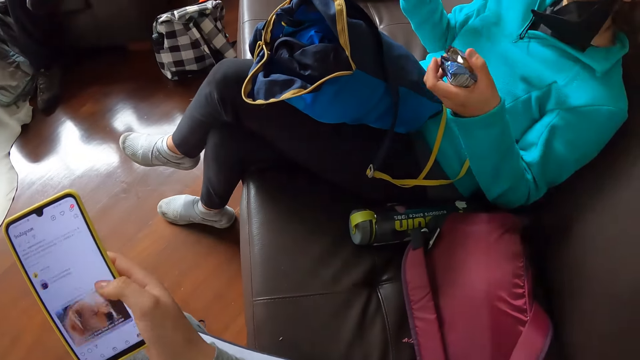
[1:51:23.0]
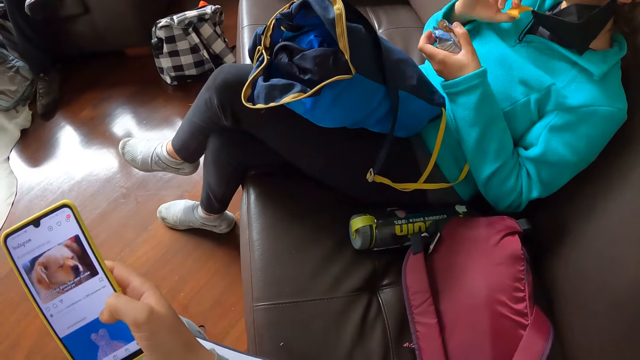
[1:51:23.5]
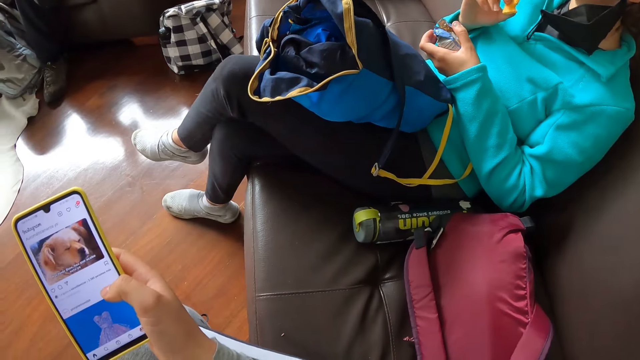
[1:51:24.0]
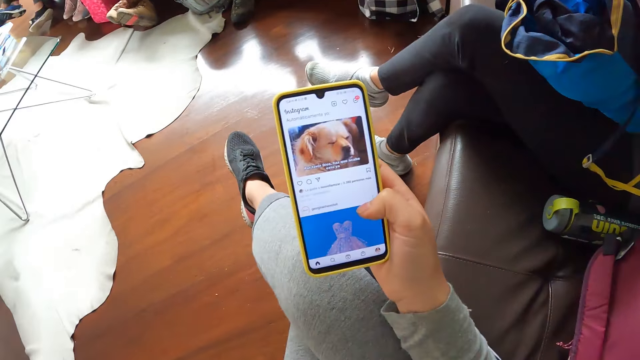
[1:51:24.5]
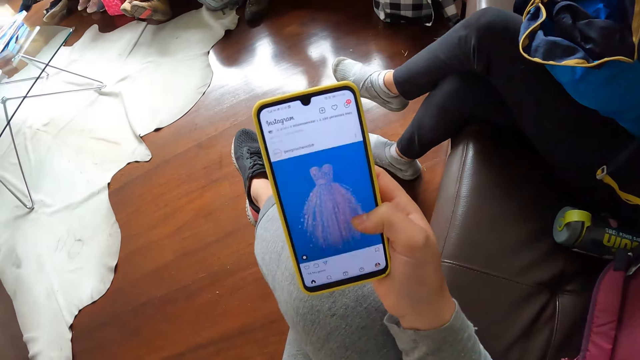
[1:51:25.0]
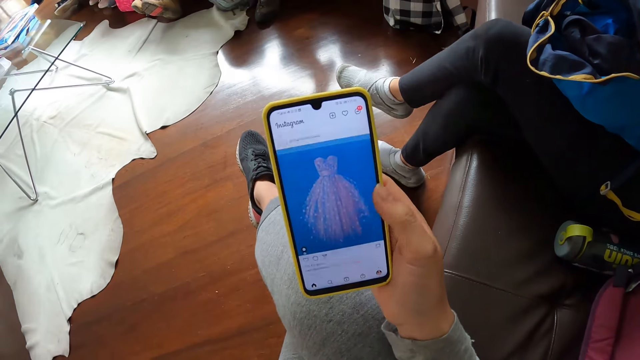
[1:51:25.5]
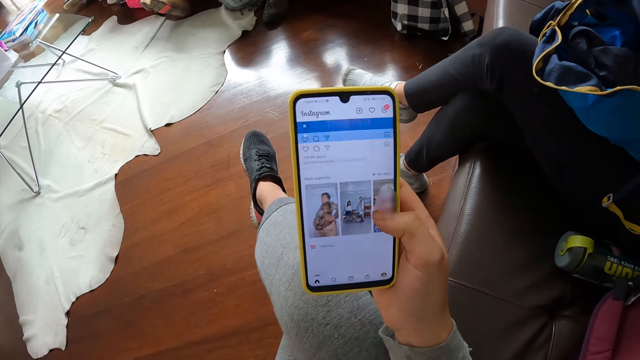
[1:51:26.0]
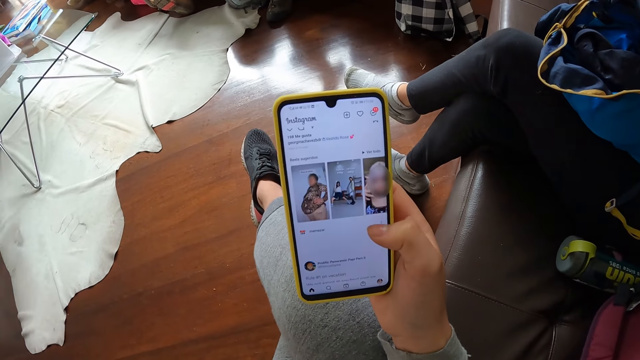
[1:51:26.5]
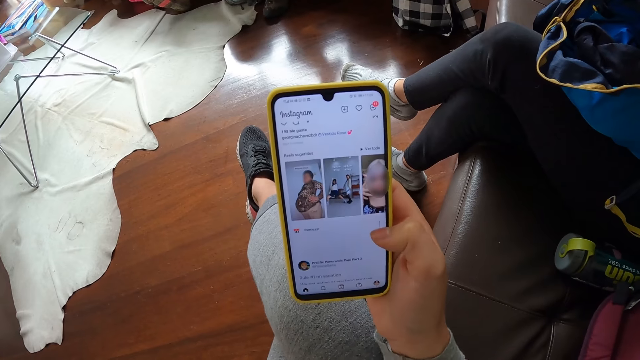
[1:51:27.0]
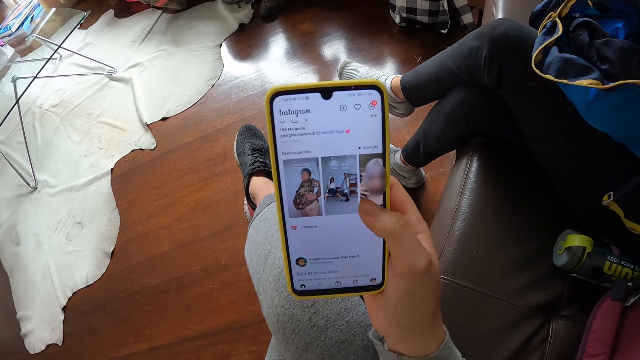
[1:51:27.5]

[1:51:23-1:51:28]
The woman holds a pack of biscuits in her left hand.

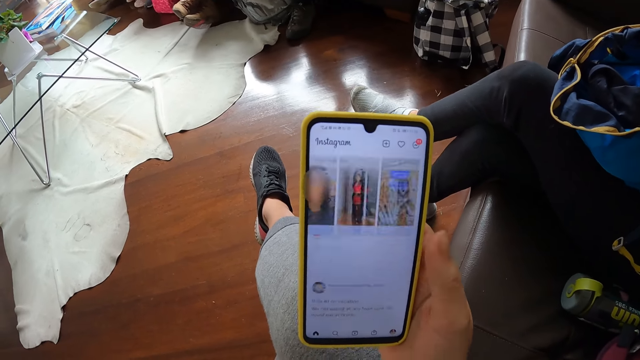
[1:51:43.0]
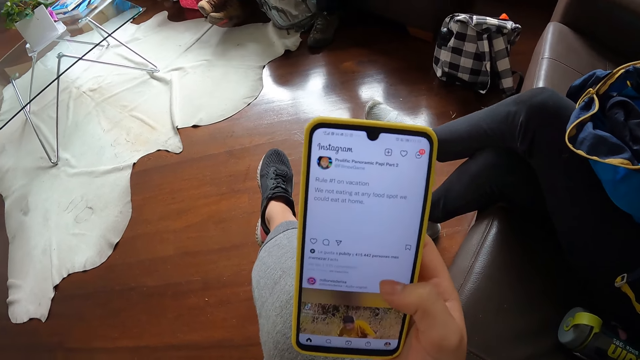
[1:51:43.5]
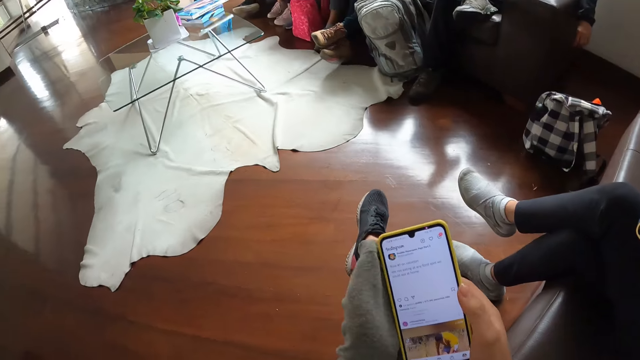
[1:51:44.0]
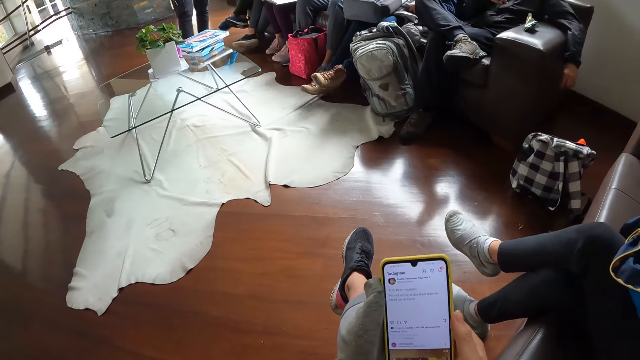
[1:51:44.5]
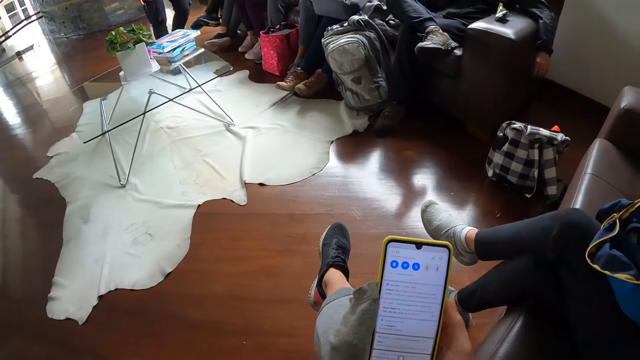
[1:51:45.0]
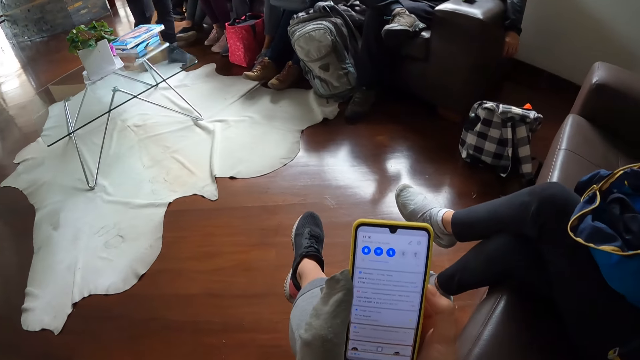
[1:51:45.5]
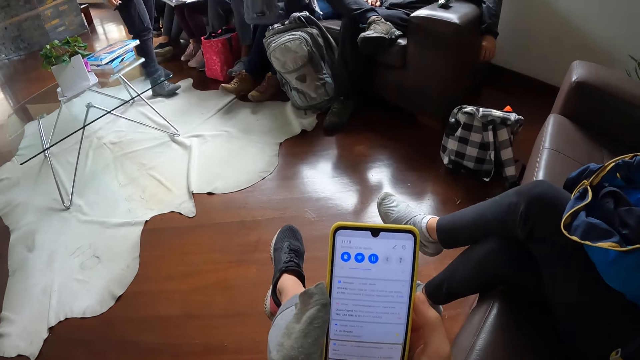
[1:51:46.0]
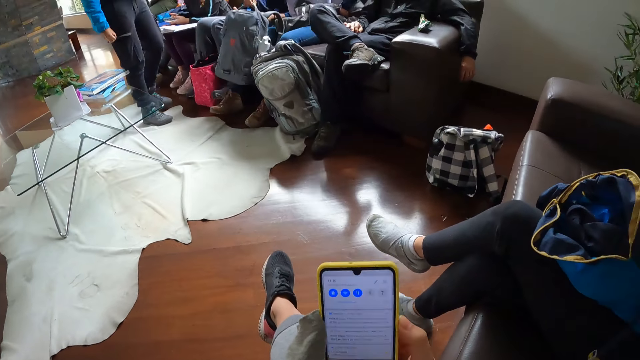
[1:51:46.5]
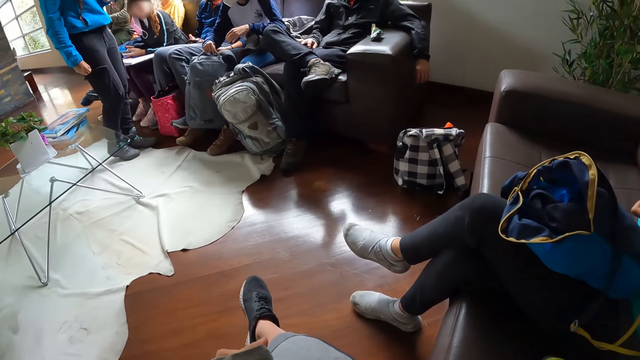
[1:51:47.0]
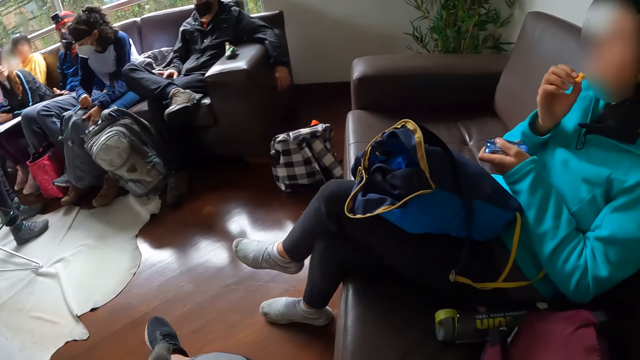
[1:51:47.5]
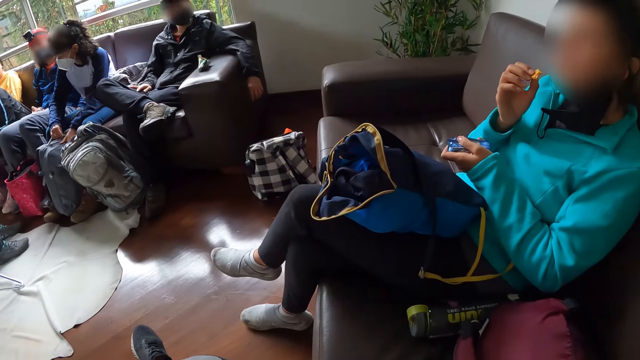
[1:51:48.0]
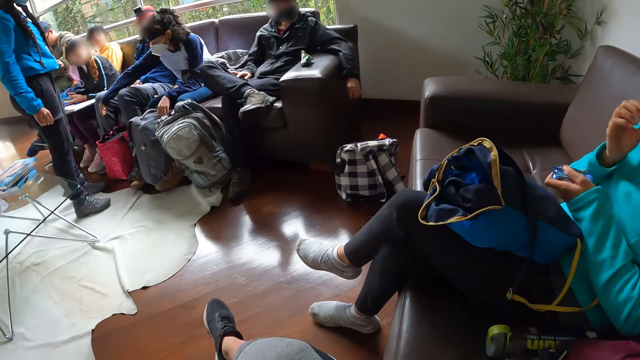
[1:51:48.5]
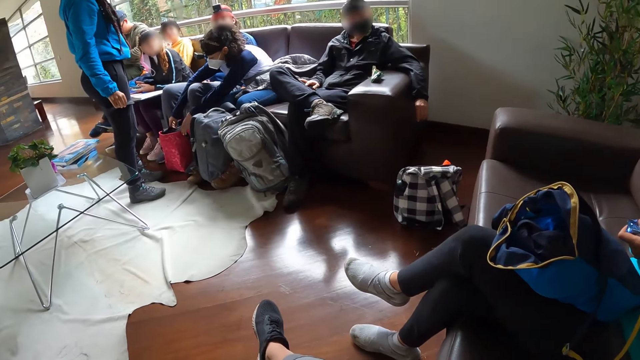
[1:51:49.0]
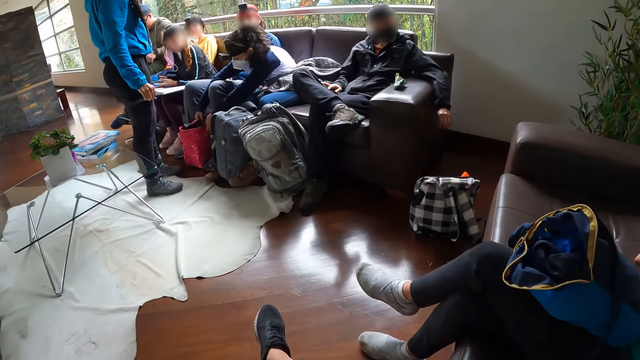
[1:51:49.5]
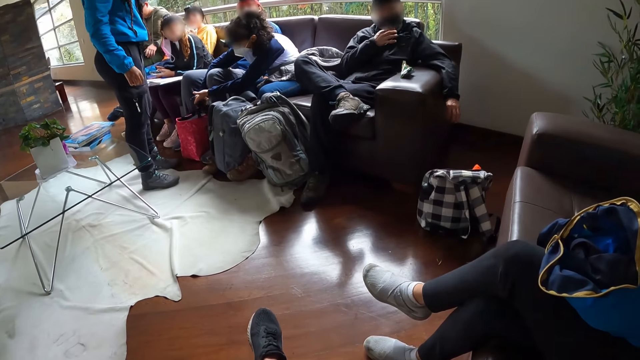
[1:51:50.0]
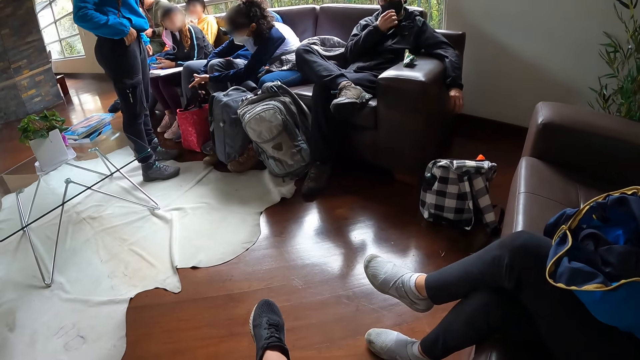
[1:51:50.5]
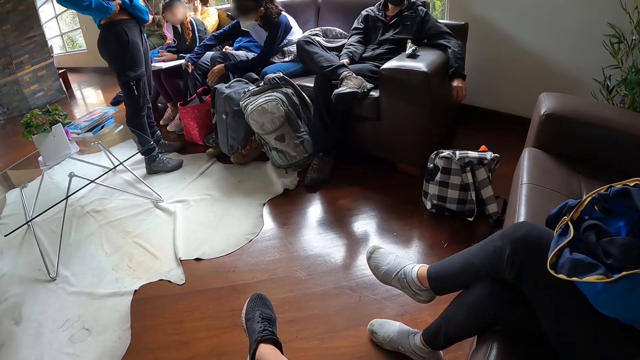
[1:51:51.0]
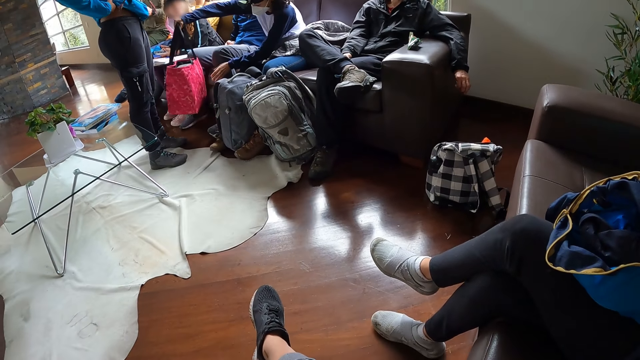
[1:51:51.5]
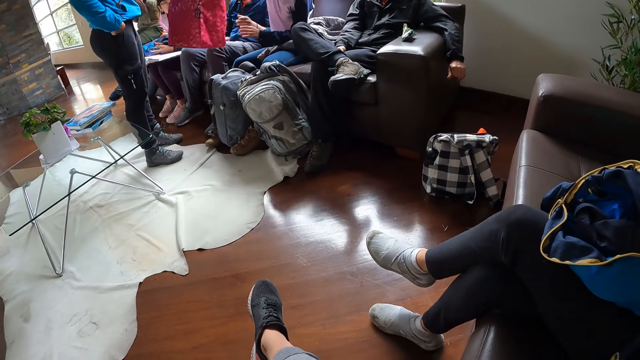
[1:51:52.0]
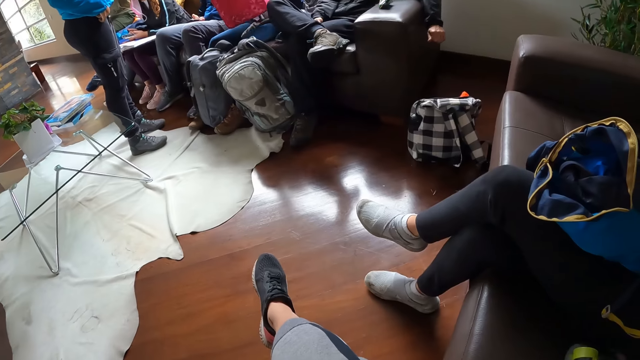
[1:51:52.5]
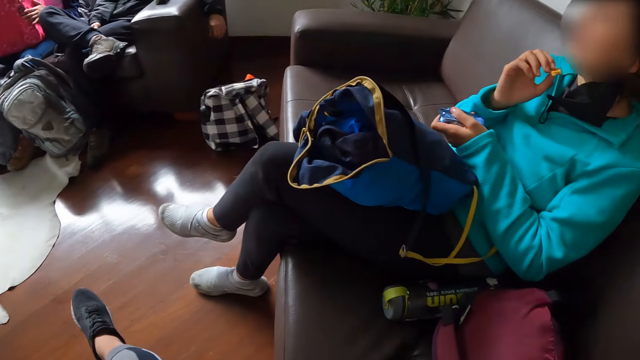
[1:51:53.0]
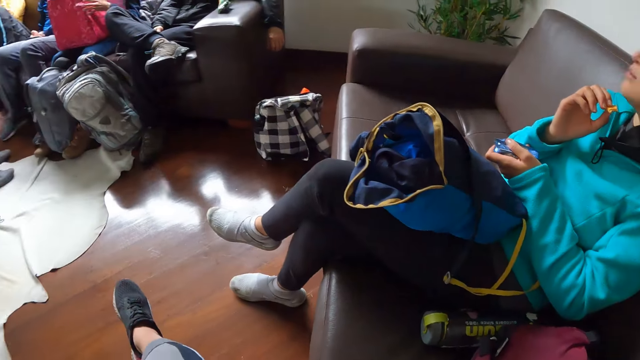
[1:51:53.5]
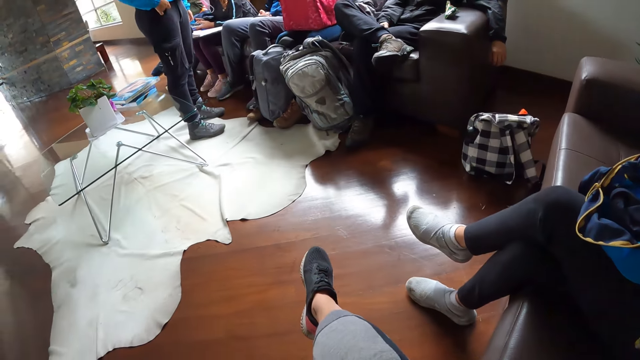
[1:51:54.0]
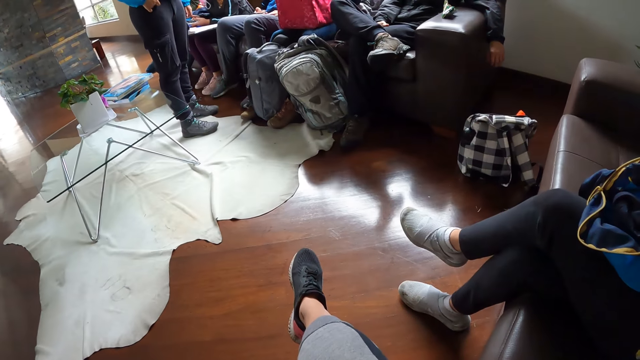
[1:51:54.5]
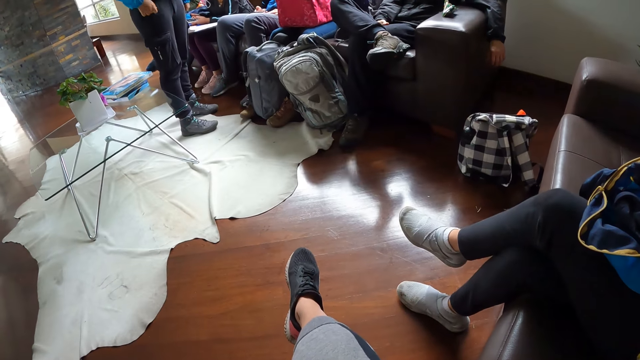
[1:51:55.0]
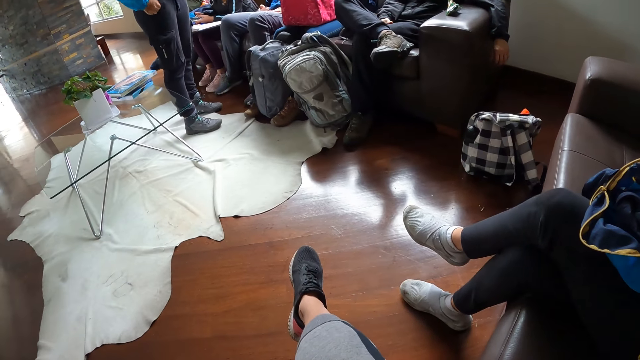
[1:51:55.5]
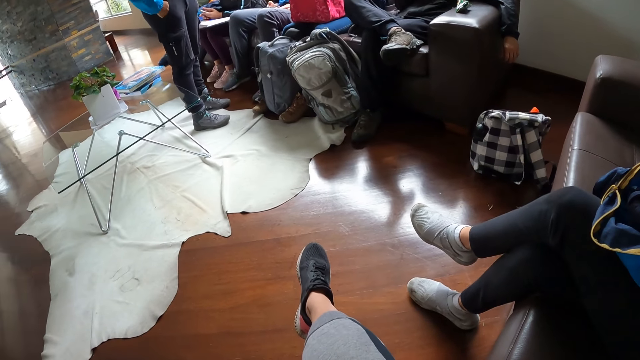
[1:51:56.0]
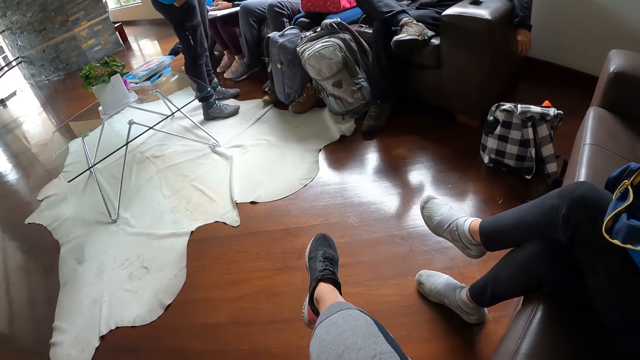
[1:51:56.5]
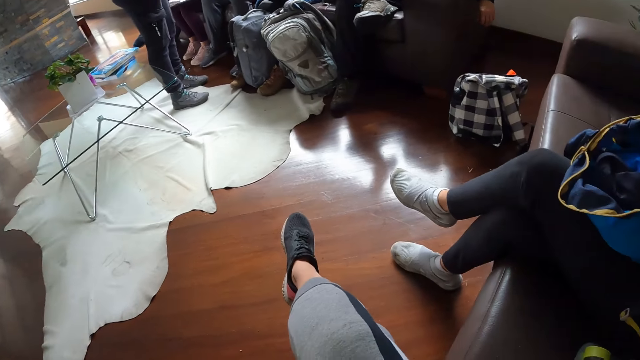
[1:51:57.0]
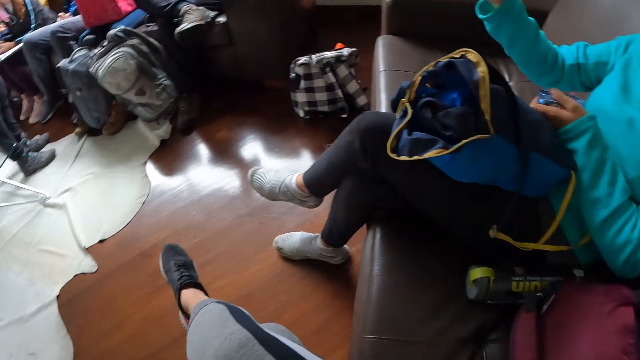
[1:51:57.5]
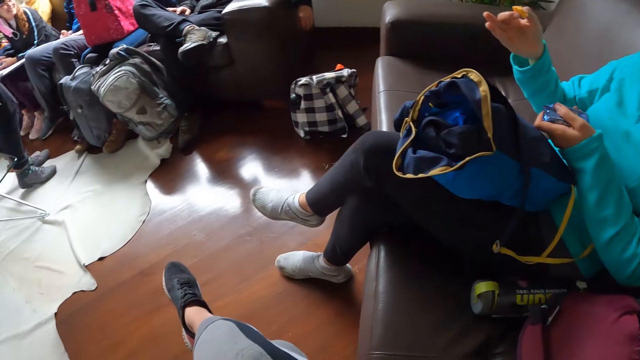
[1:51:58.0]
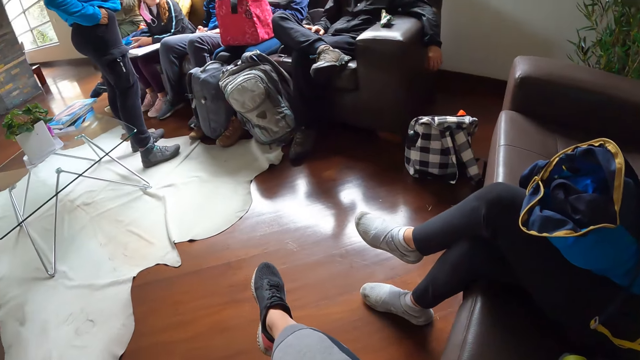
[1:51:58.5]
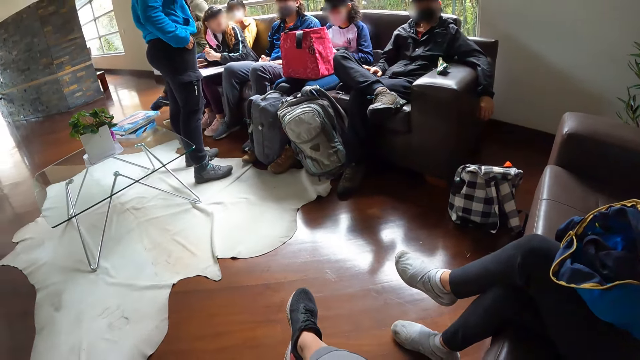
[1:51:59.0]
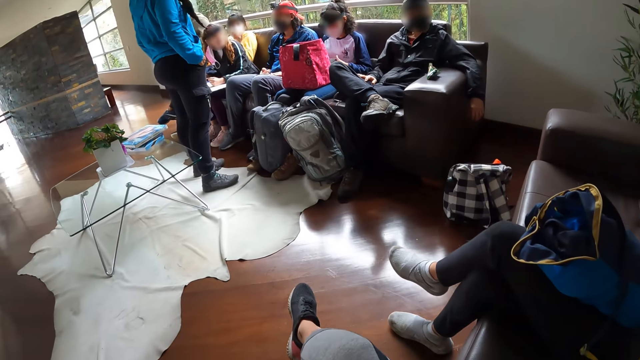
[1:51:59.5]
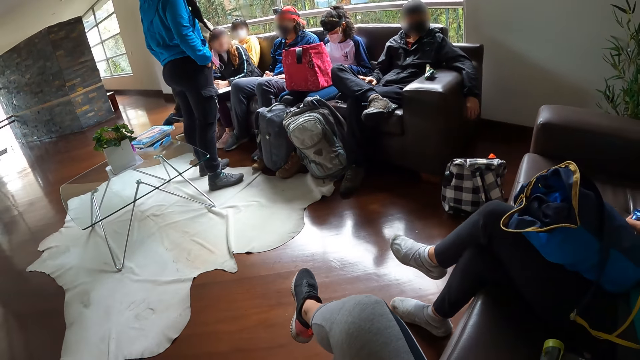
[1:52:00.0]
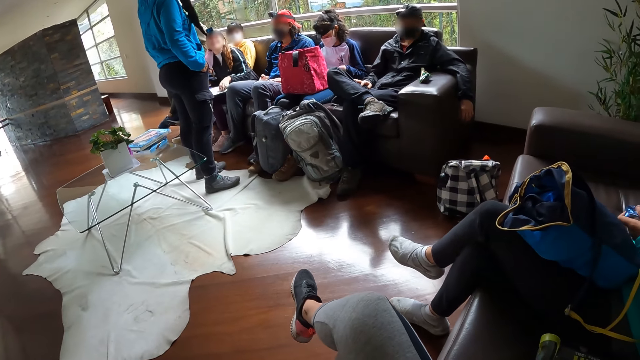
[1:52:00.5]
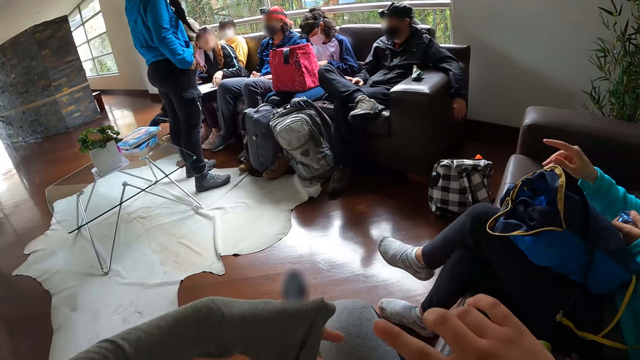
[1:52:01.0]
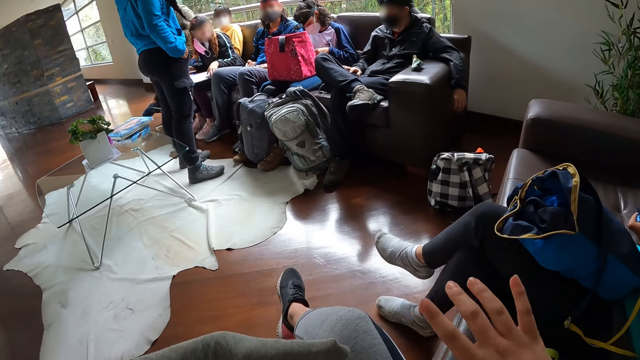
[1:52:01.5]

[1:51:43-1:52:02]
The camera wearer operates the phone with both hands. The woman eats biscuits with her right hand. Another woman lifts up a bag on the floor and places the bag on her lap.
